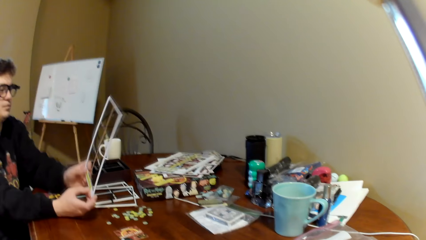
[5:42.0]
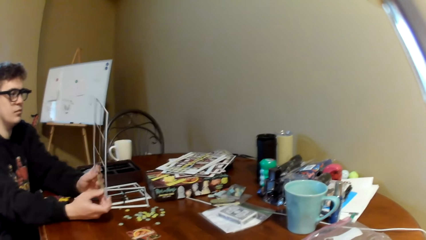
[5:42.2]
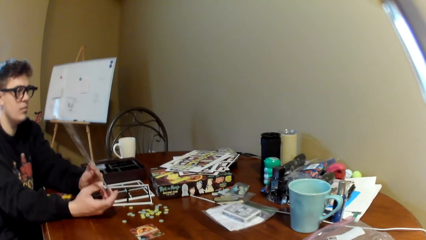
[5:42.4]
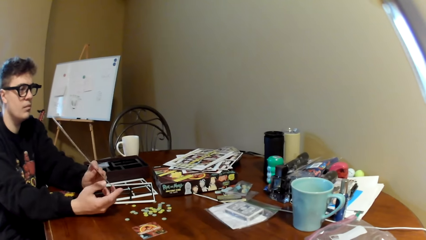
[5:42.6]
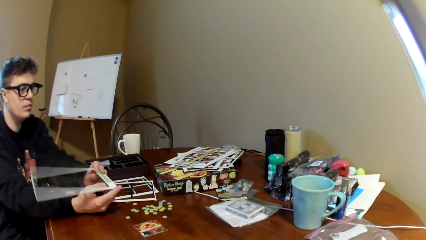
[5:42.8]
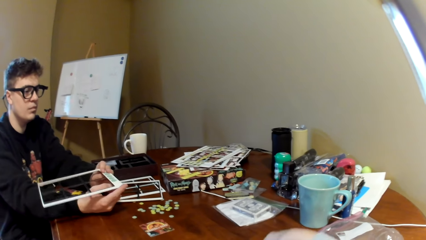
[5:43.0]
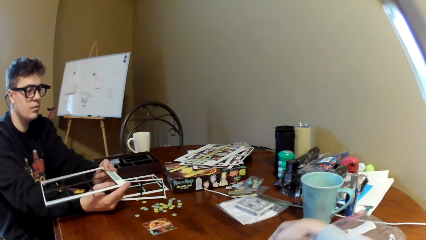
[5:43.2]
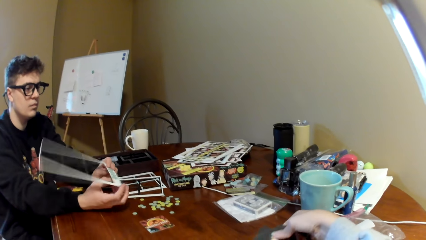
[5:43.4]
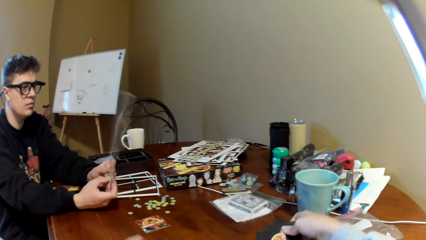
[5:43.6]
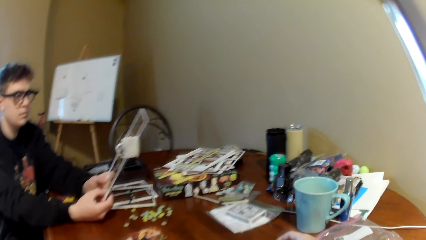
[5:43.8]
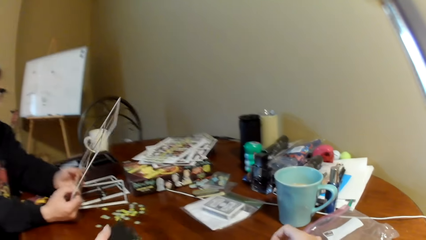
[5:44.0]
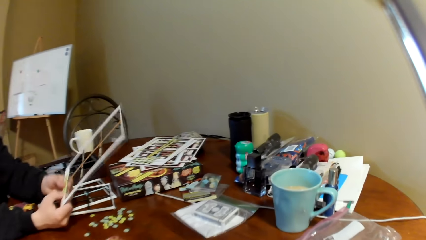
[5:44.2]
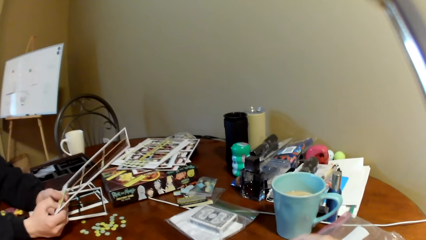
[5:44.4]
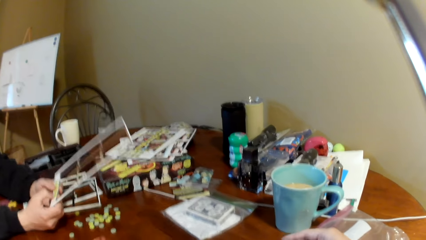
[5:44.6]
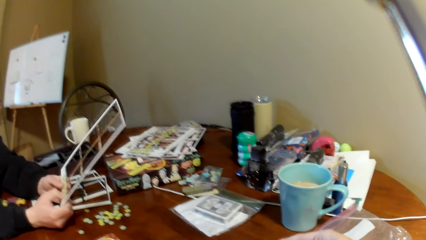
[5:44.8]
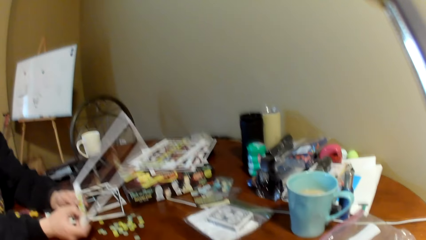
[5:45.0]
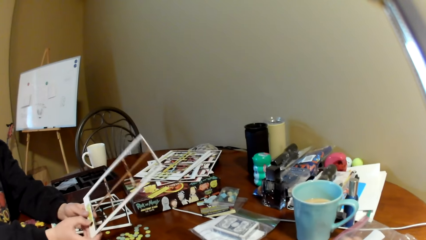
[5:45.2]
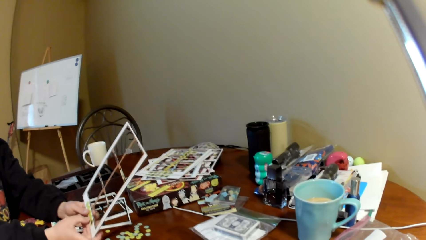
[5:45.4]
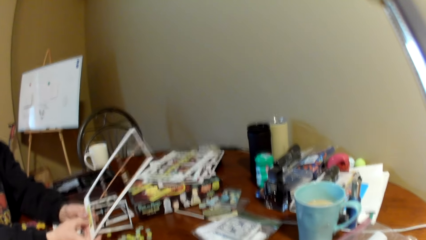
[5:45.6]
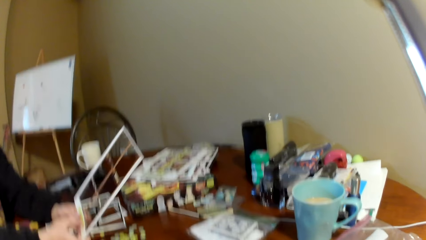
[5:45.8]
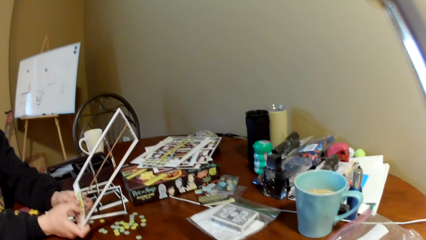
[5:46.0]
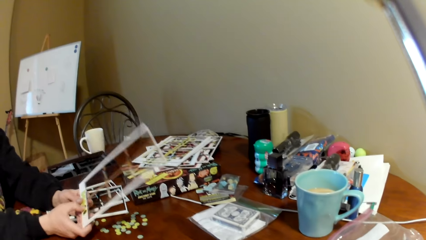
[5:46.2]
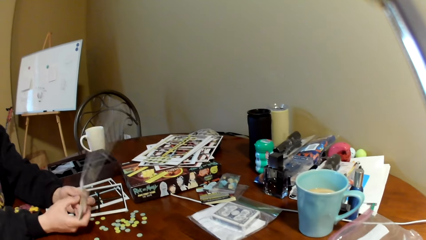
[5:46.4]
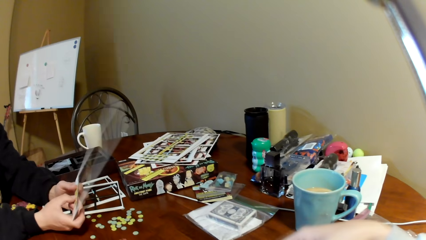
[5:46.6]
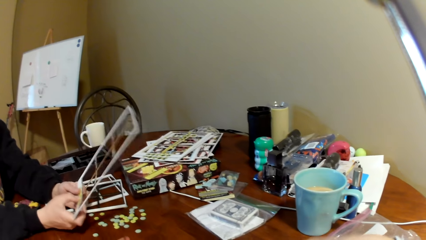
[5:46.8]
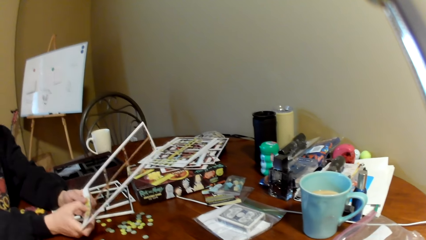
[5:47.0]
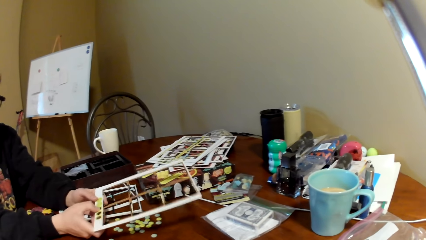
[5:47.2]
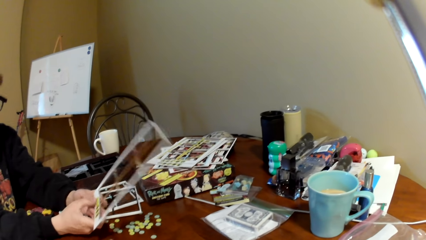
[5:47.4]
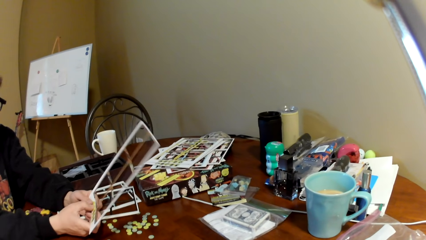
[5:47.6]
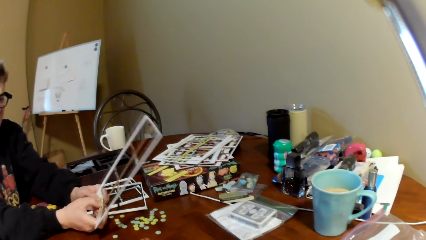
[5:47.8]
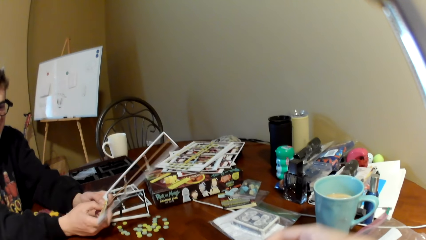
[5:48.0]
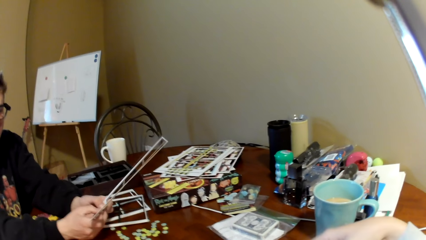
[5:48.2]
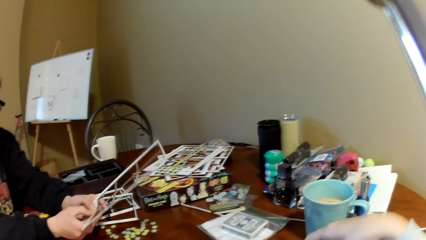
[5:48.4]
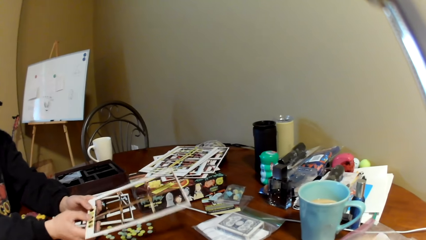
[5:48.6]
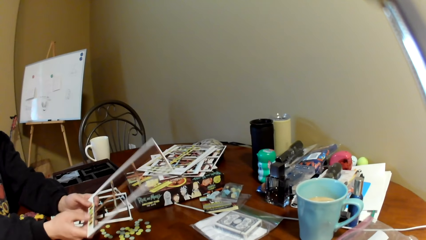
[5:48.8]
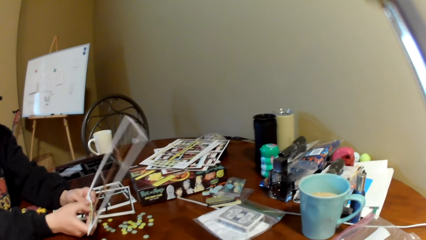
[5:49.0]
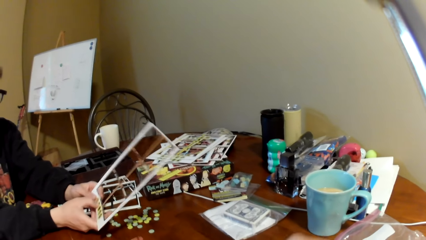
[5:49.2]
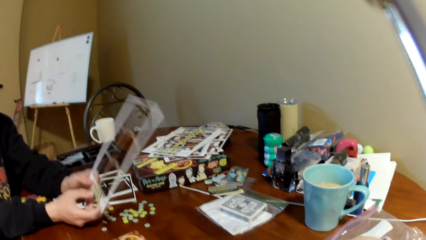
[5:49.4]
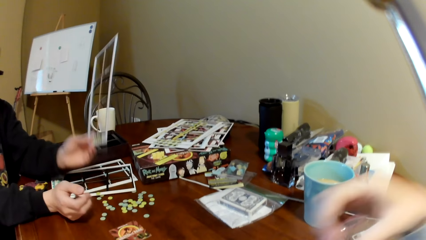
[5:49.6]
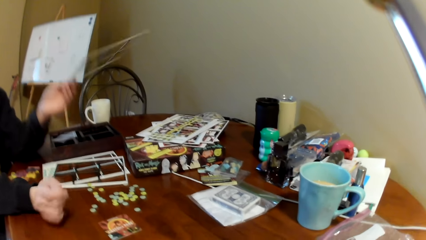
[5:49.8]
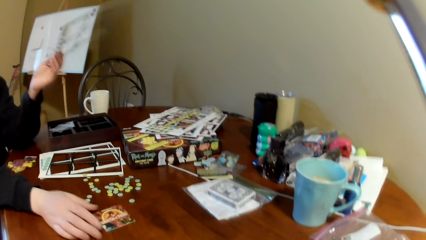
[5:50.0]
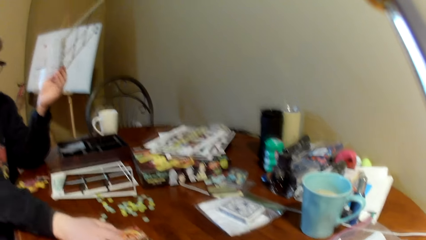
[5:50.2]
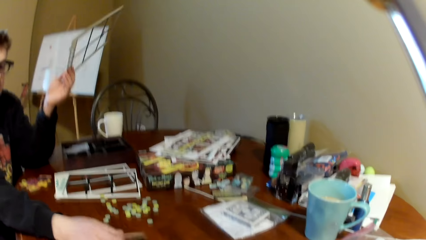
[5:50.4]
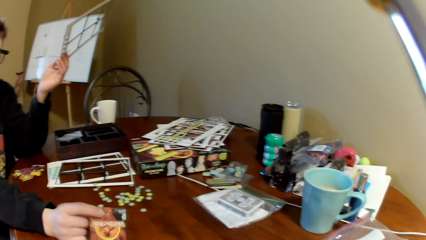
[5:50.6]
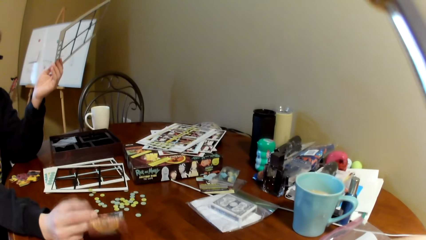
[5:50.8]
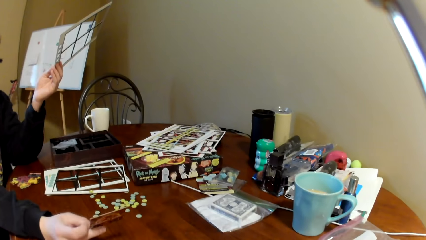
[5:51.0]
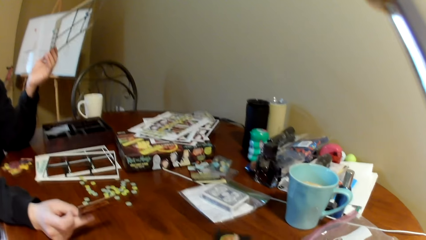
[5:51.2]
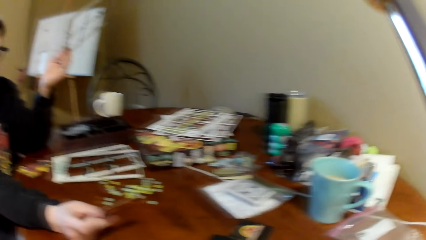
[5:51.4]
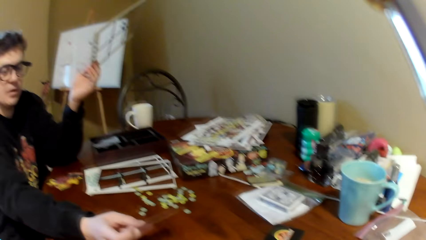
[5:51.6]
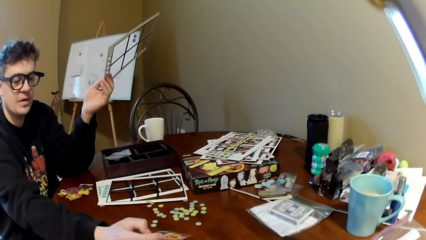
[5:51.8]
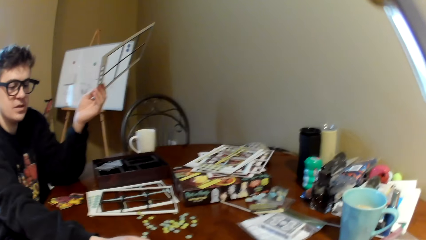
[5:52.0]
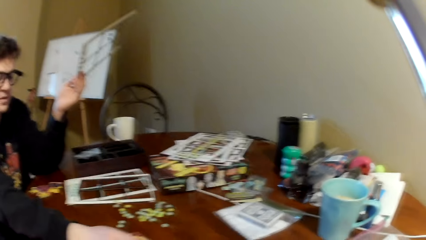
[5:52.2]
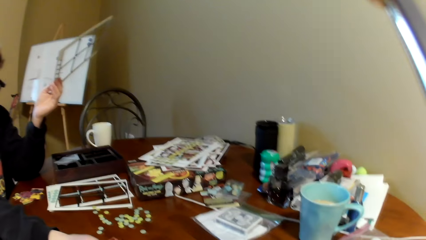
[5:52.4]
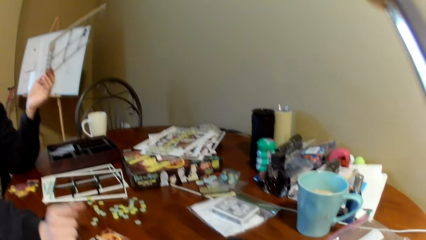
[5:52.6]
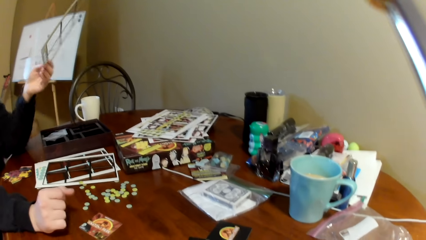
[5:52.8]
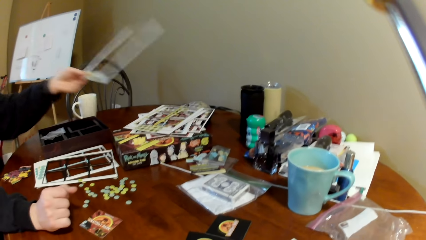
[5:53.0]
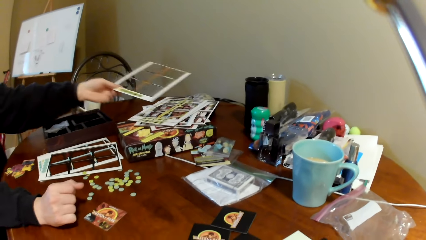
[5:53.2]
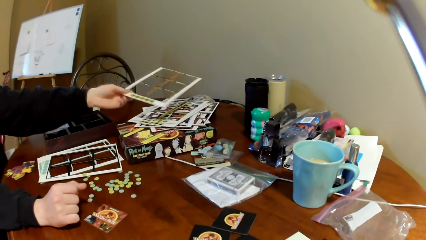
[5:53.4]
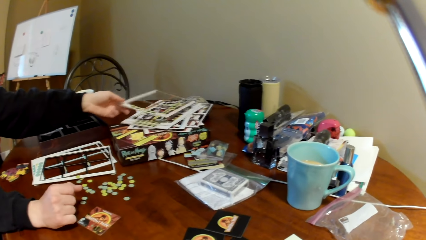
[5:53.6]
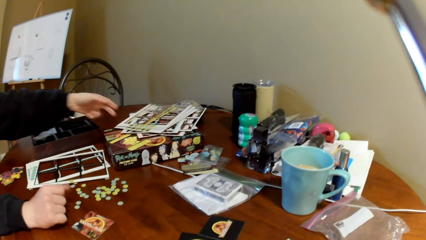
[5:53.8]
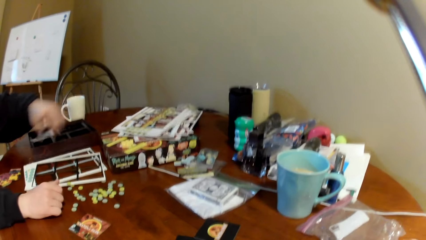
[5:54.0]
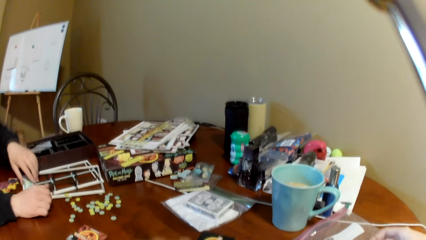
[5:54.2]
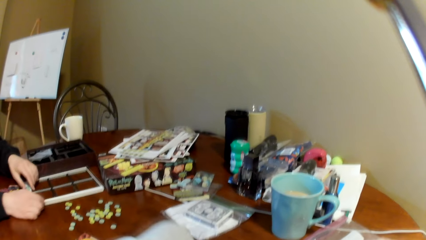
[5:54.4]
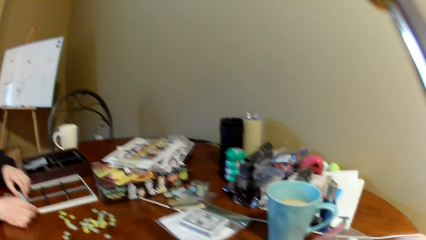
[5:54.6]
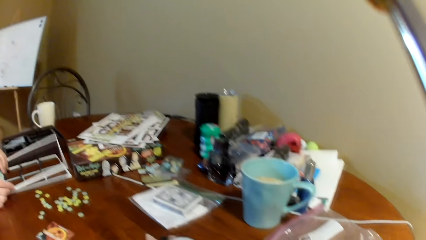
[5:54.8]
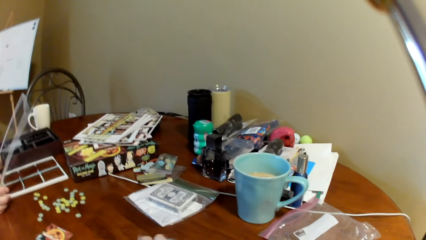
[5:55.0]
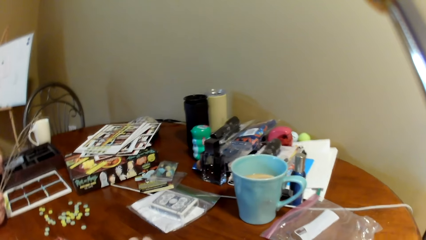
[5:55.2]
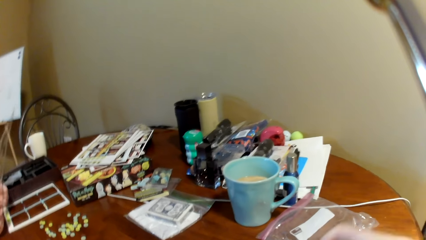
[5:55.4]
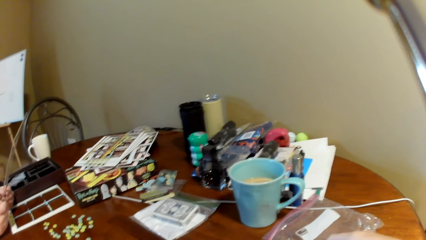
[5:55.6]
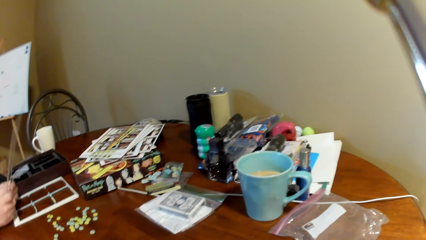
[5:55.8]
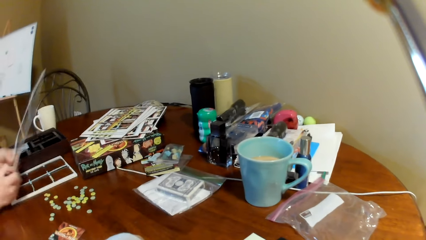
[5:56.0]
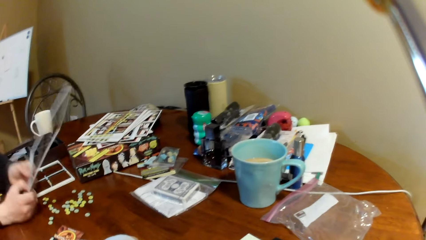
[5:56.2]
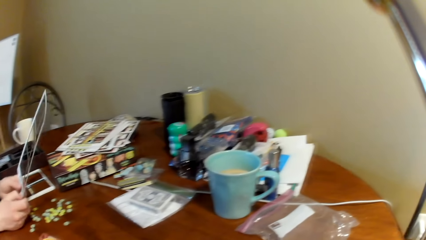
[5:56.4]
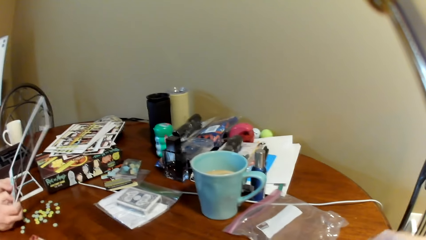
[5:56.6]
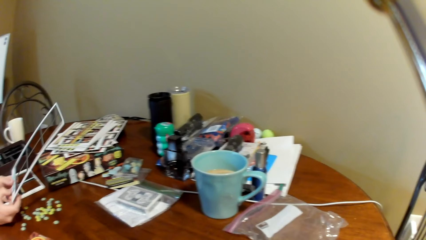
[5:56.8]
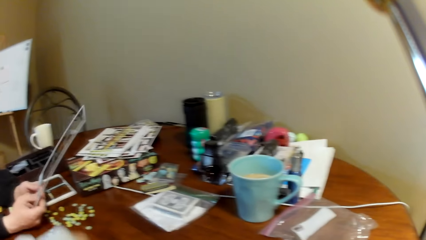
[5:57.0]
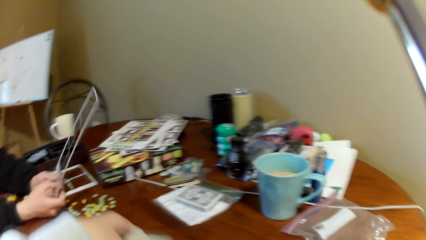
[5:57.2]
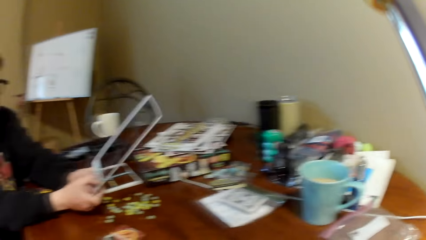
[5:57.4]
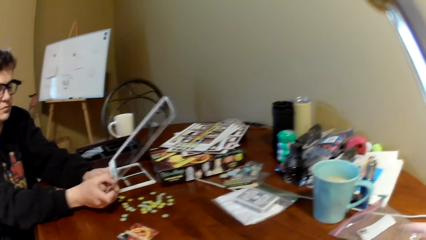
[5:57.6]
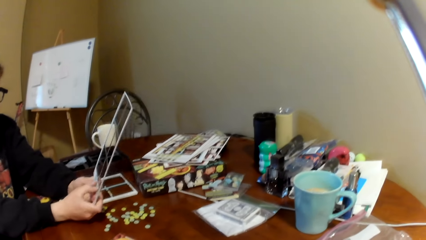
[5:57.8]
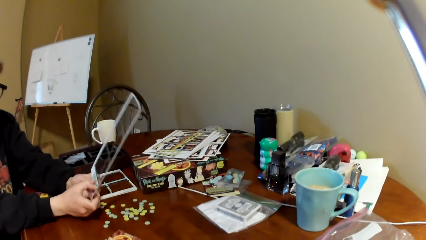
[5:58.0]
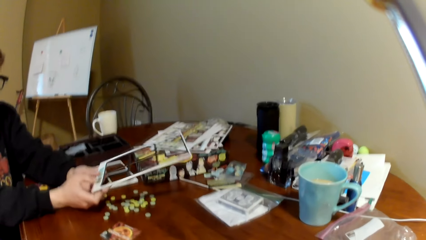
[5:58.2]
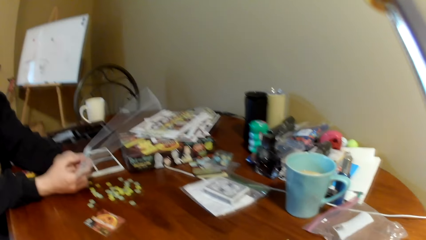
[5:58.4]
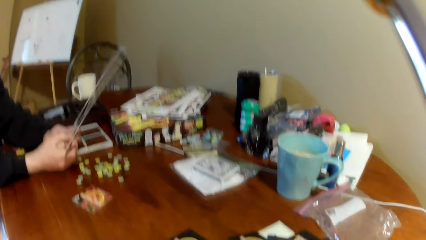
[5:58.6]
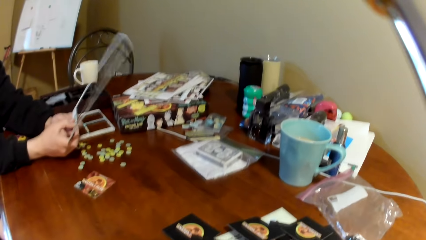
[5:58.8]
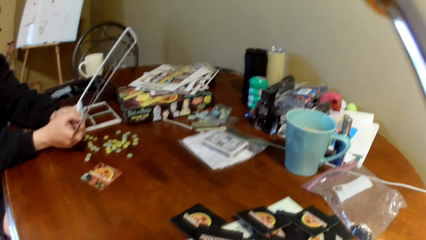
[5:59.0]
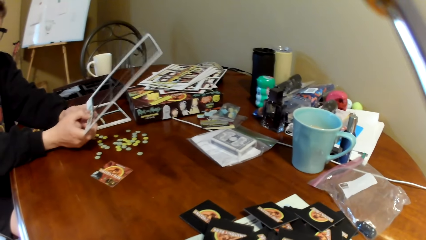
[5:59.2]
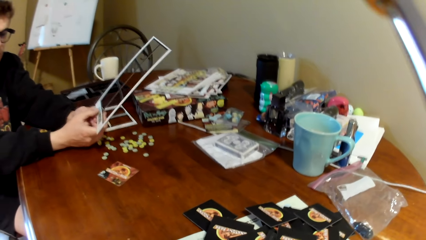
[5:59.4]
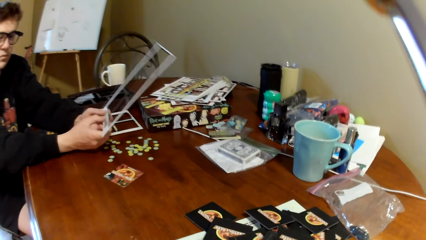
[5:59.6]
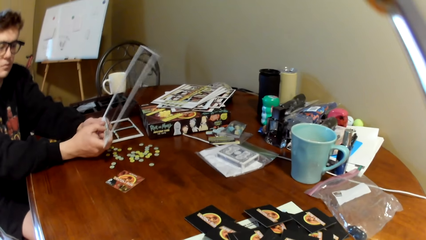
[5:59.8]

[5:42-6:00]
A man lifts a board and looks at the board. The camera wearer moves his hand. He touches the playing card. The man removes the poker chips from the board and moves the board. The man picks up a card, touches the playing card and looks at the card. The man converses with the camera wearer, moves the board, places the board on a box and moves both hands. The camera wearer puts down the cards. The man lifts the board and removes the poker chips from the board. The camera wearer moves his hand.
